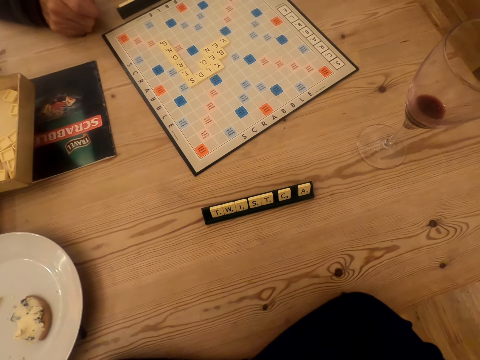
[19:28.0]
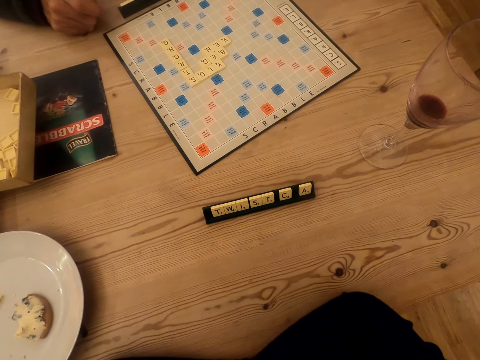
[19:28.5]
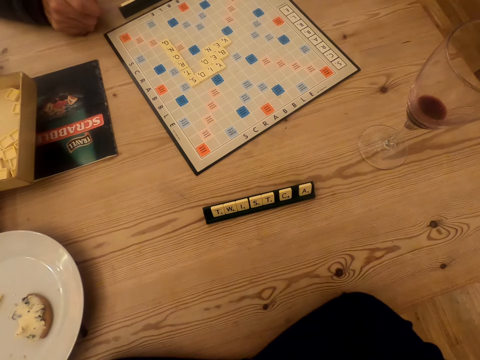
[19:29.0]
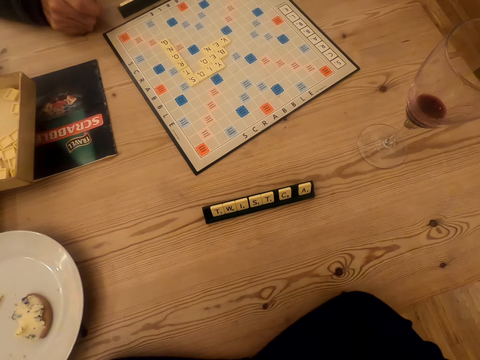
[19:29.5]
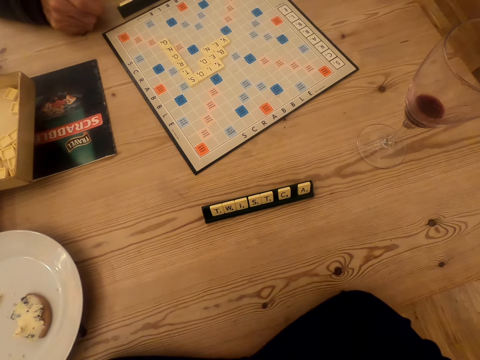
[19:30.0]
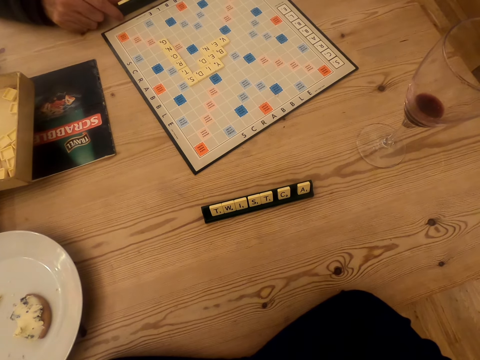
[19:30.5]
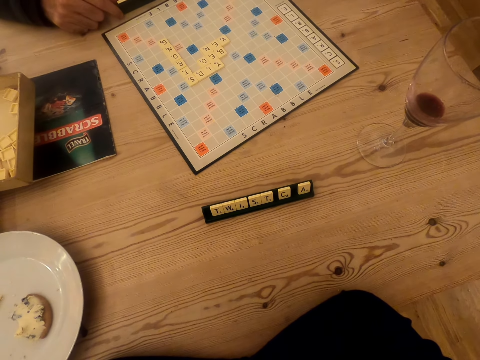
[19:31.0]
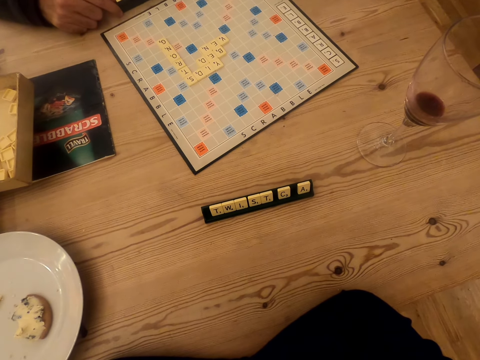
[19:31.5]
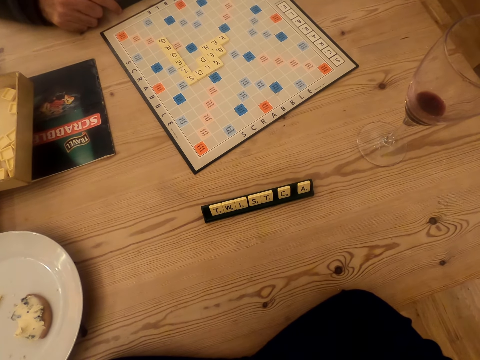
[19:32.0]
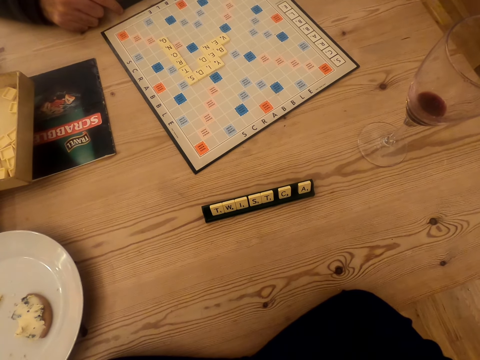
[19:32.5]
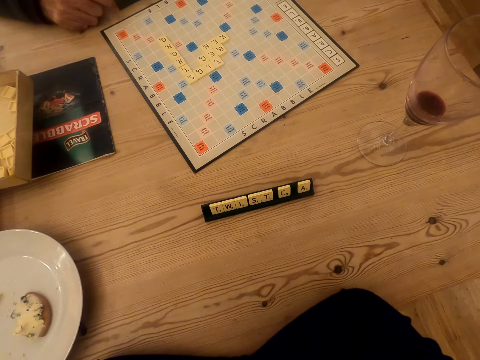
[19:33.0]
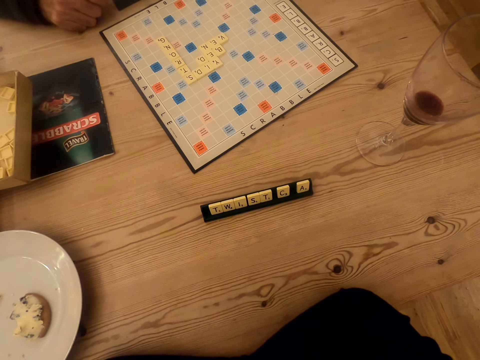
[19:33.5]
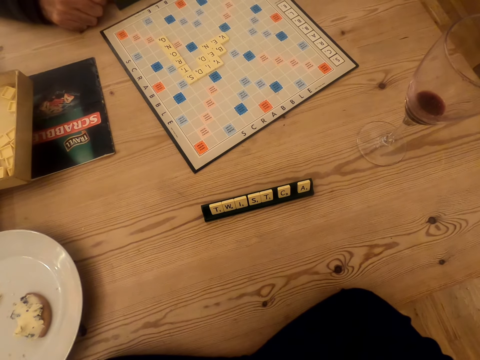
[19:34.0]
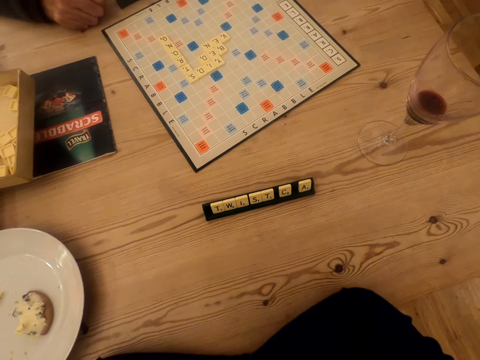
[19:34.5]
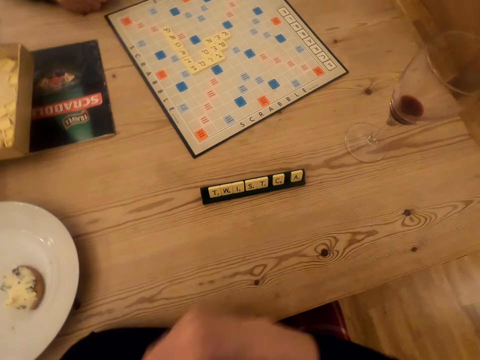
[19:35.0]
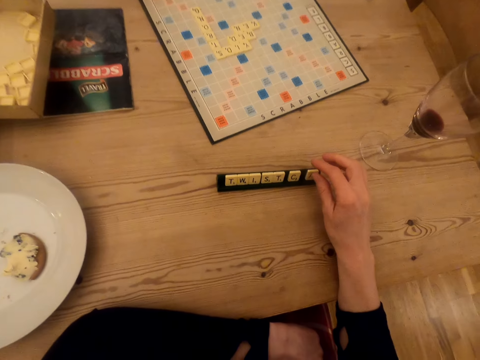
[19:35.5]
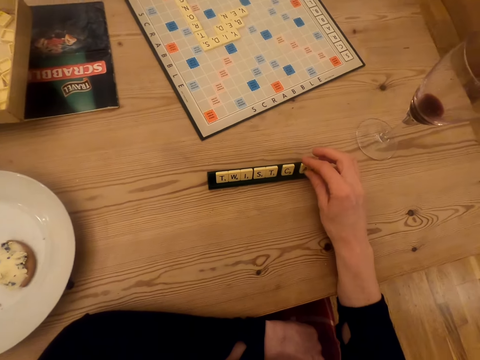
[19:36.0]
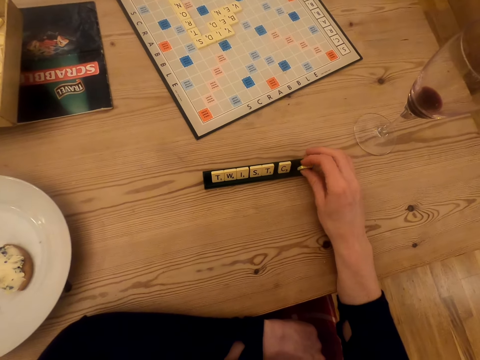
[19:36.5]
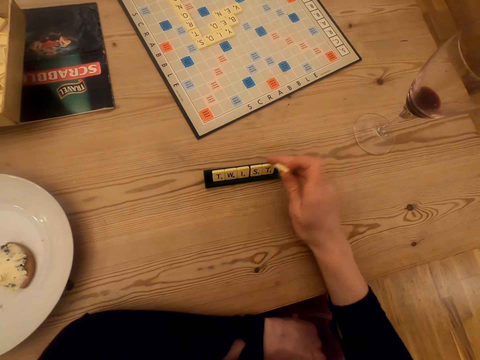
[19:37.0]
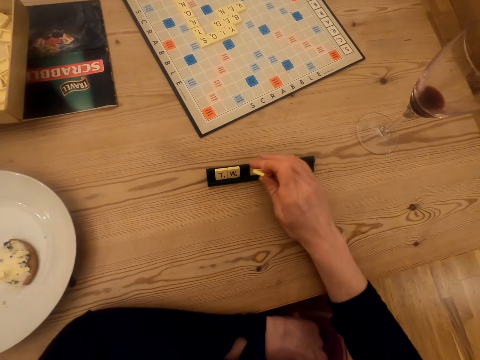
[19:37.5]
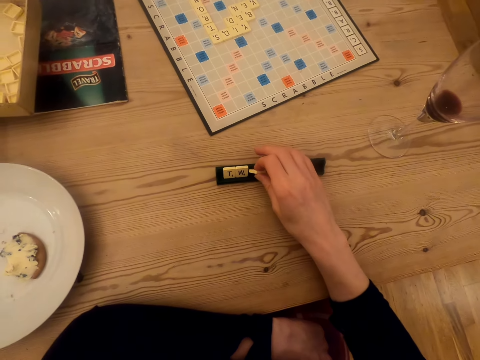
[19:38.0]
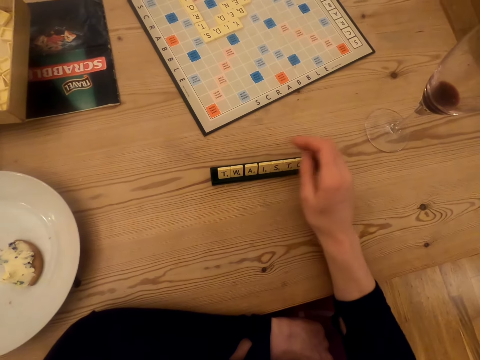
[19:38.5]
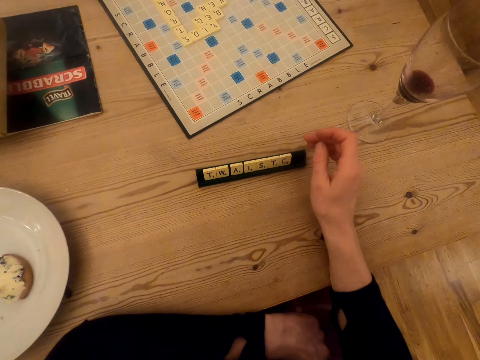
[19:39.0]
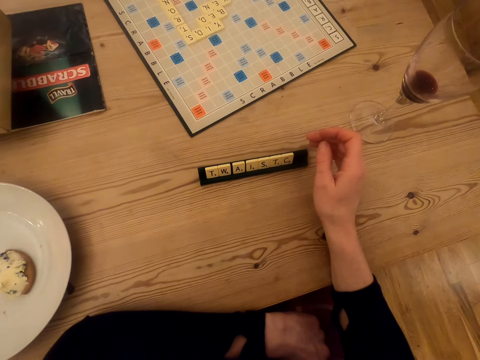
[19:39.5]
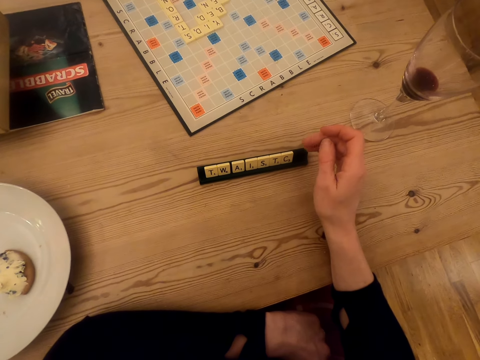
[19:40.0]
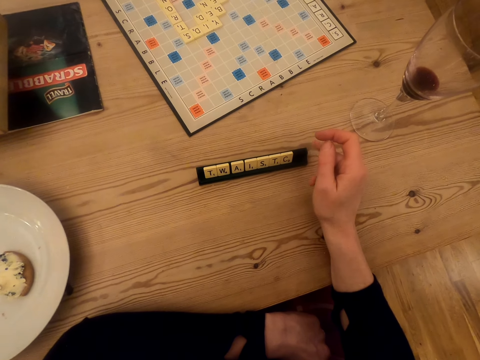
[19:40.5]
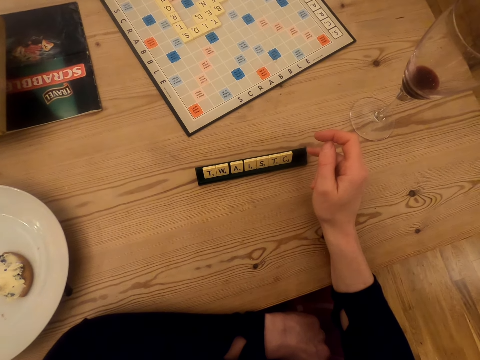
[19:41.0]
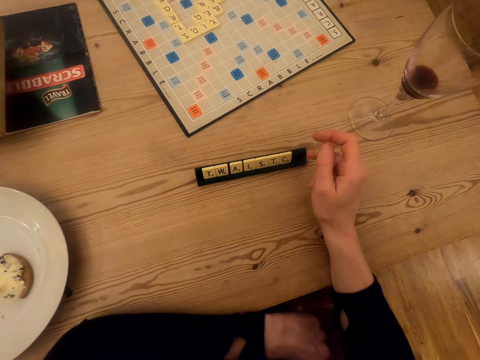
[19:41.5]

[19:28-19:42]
The camera wearer looks at the scrabble board. They pick up a scrabble tile. They move scrabble tiles in the tile holder. They put the scrabble tile in the tile holder. They stare at the scrabble tiles.

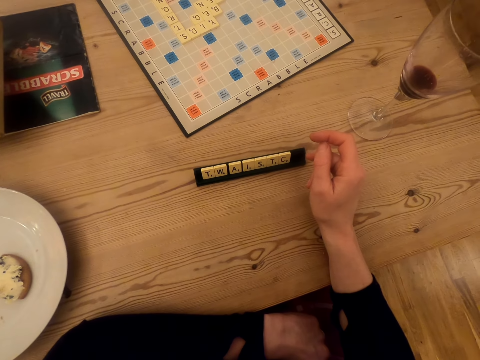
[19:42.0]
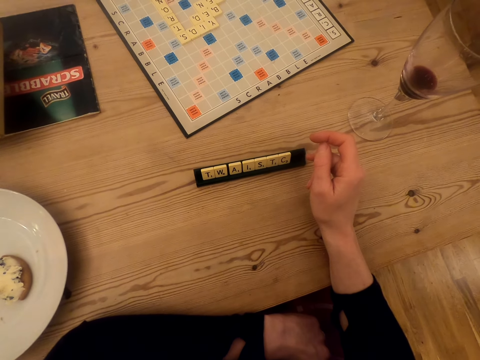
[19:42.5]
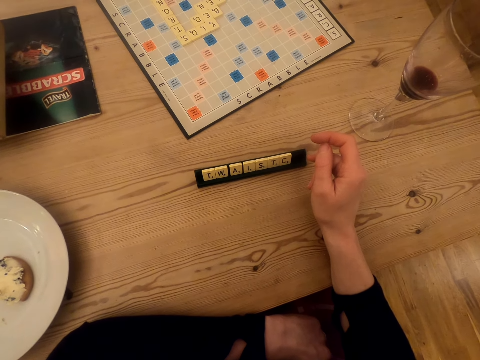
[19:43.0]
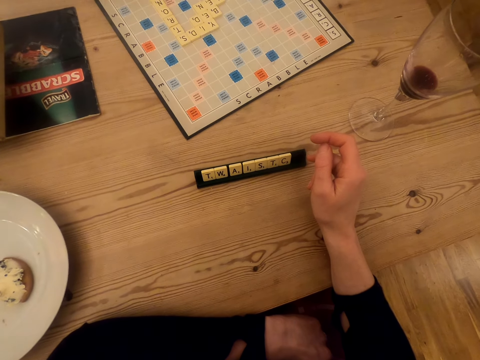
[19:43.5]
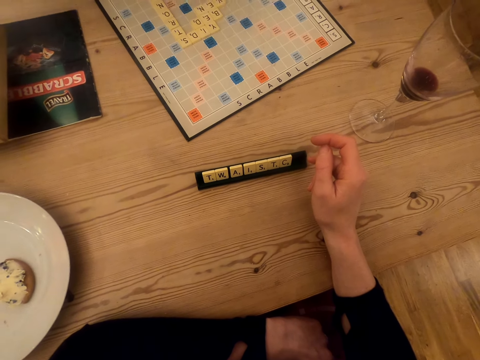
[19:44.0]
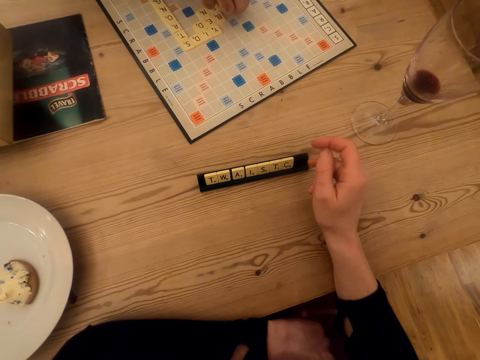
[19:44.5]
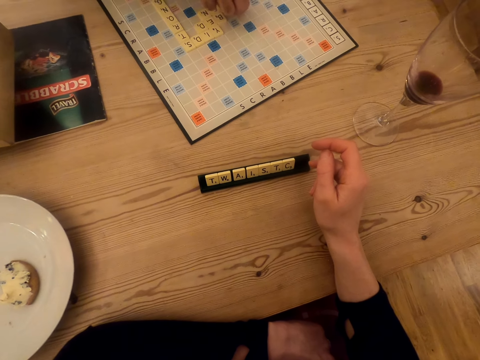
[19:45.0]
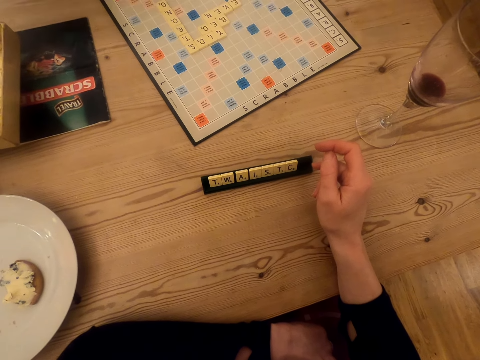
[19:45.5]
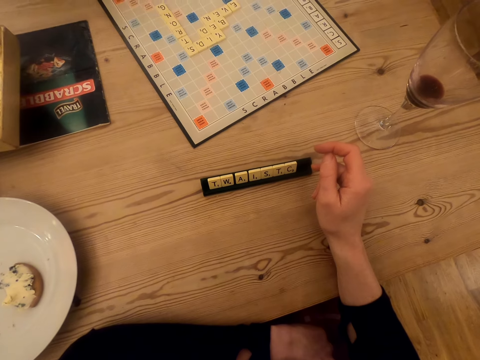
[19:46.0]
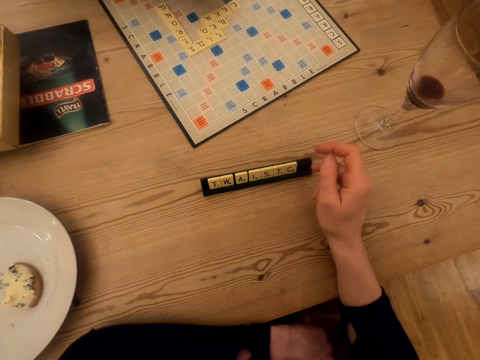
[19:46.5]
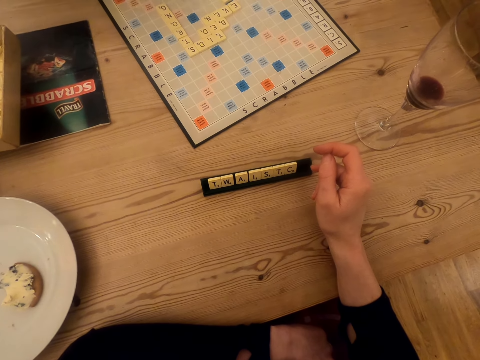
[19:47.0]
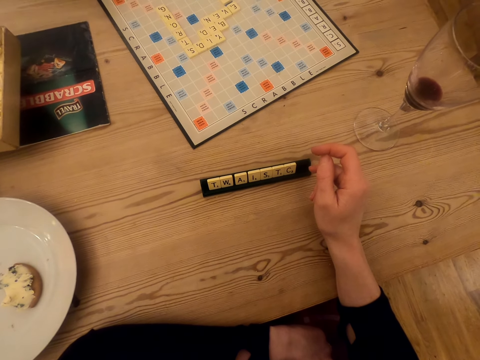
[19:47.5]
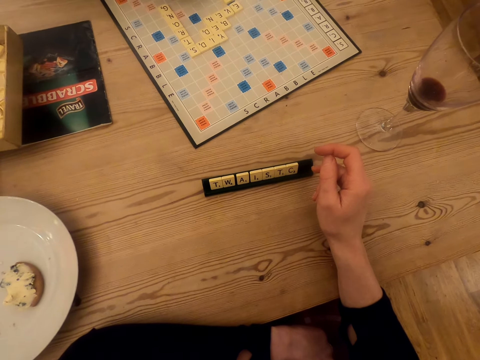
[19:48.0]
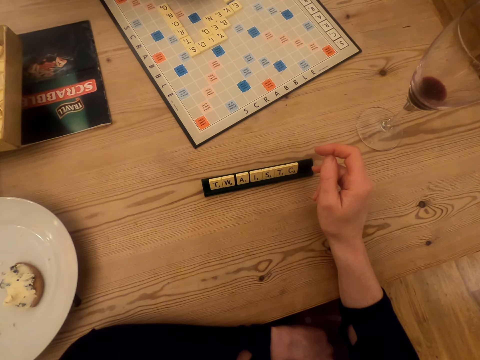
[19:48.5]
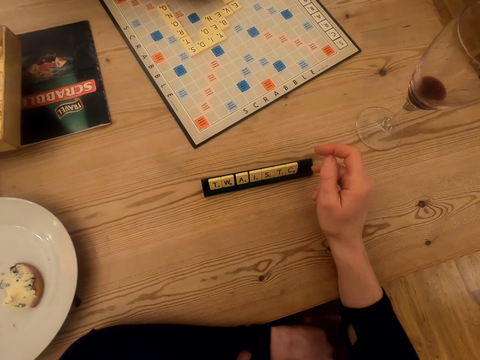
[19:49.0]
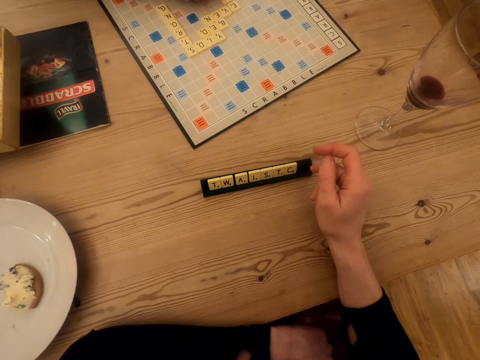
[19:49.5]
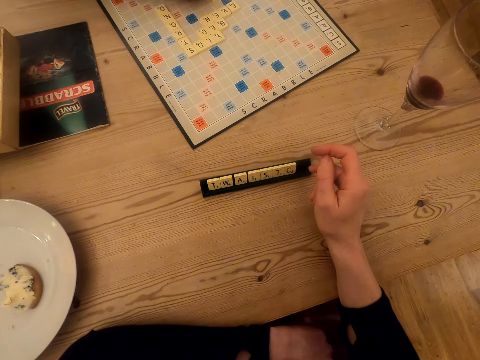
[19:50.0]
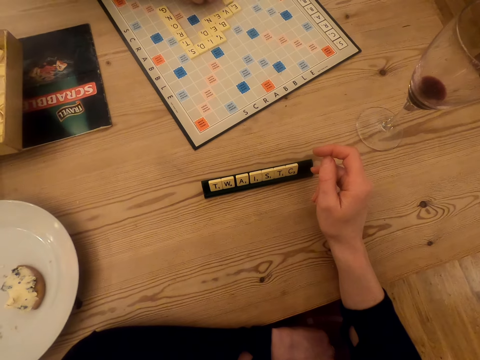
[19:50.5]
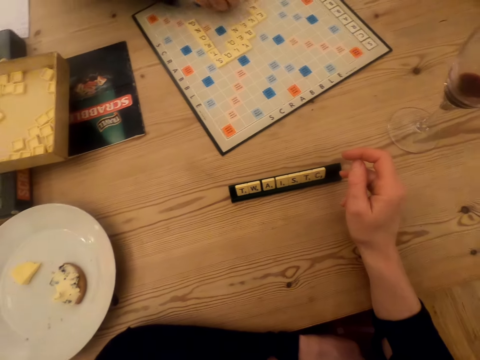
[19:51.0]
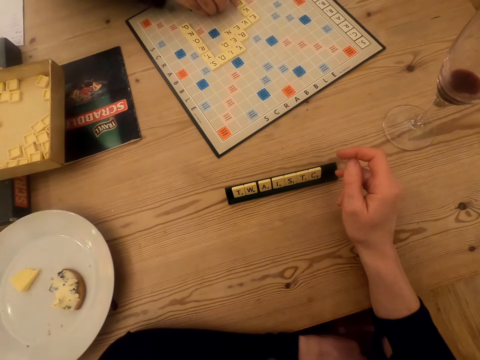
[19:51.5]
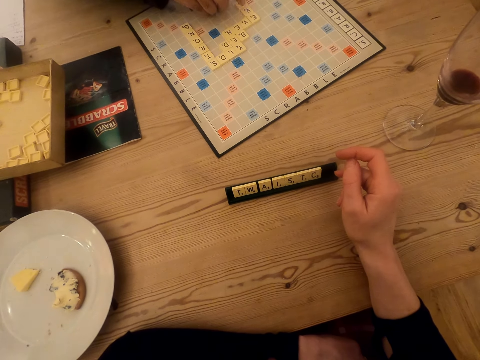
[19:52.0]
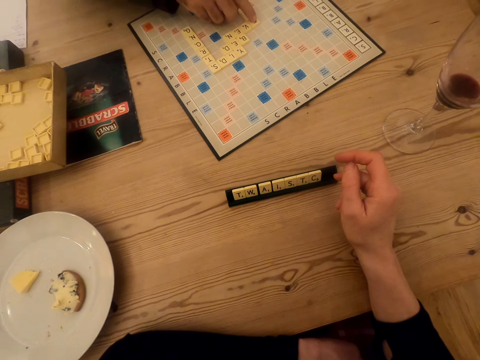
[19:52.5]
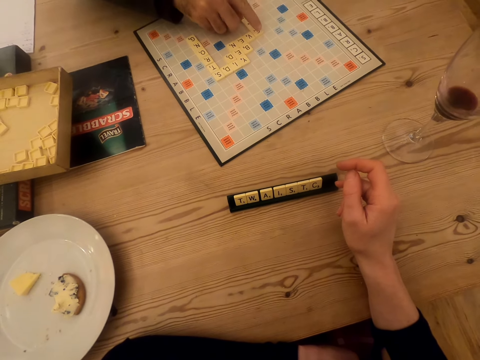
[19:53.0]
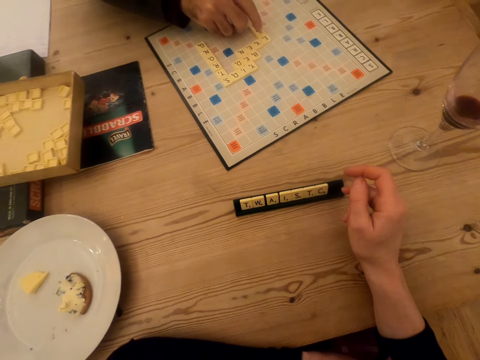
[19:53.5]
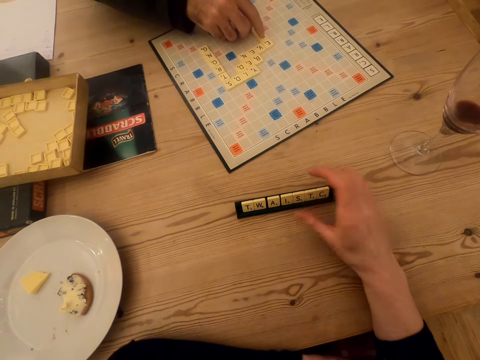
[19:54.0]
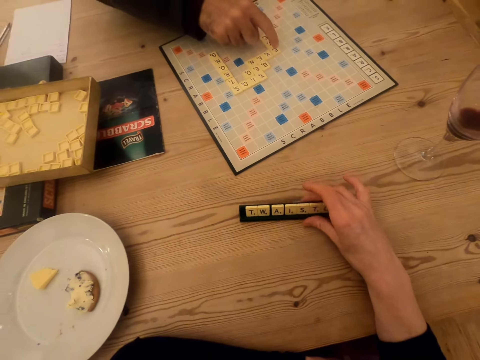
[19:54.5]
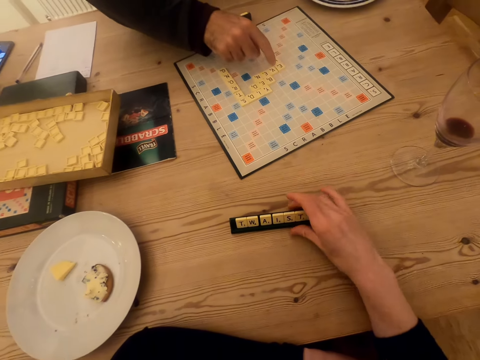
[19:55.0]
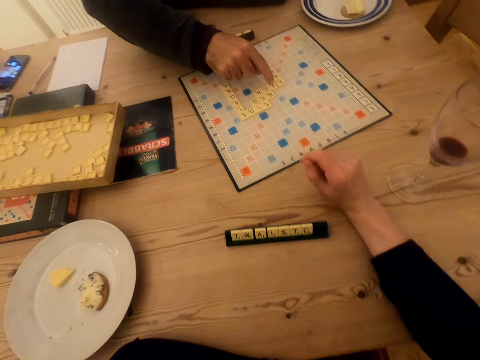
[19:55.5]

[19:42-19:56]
The camera wearer moves a scrabble bead. A man places a scrabble tile on the scrabble board. The man points at the scrabble board. The camera wearer interacts with the man. They move the scrabble tile holder.
